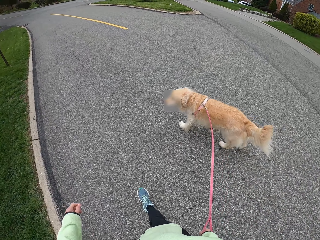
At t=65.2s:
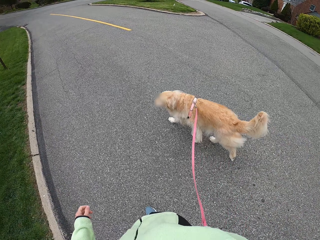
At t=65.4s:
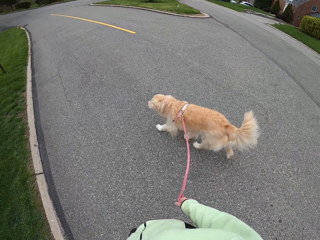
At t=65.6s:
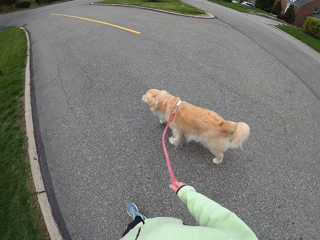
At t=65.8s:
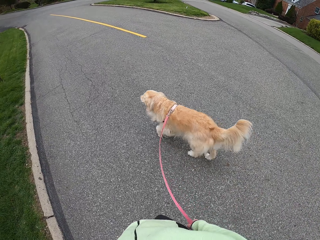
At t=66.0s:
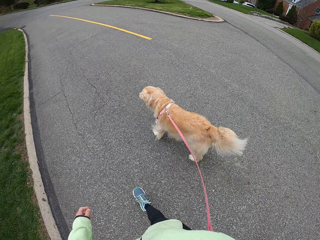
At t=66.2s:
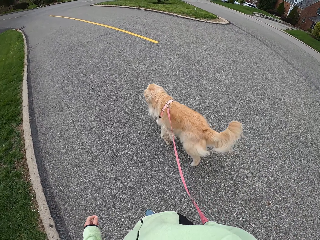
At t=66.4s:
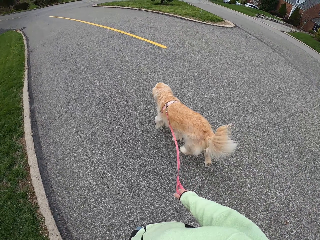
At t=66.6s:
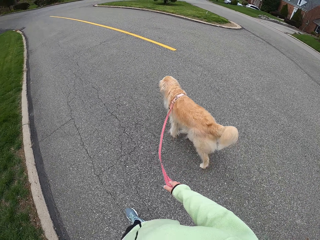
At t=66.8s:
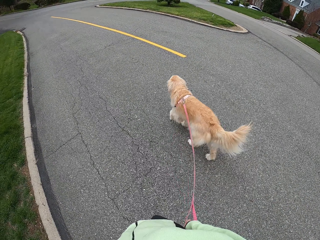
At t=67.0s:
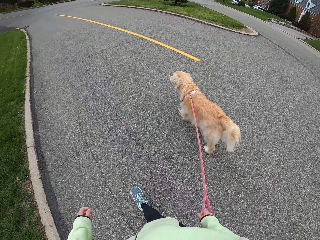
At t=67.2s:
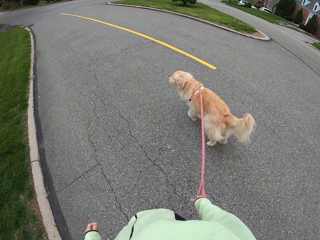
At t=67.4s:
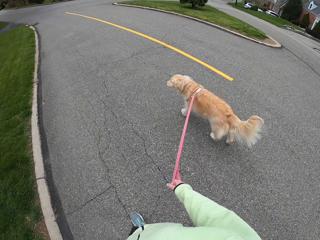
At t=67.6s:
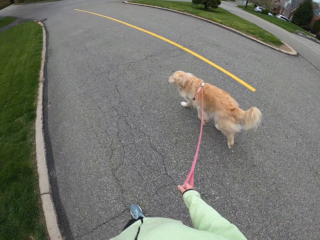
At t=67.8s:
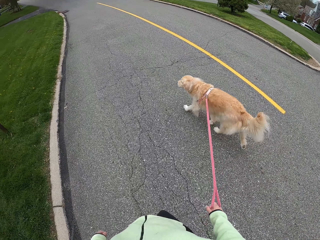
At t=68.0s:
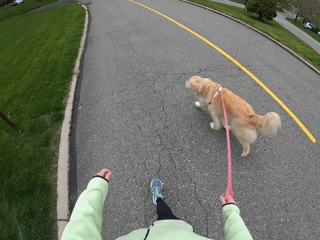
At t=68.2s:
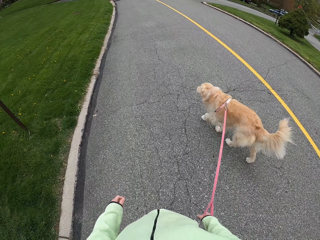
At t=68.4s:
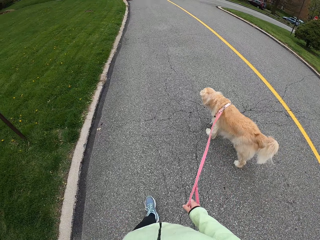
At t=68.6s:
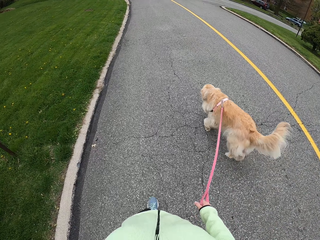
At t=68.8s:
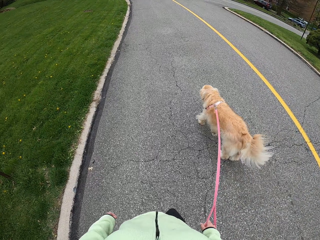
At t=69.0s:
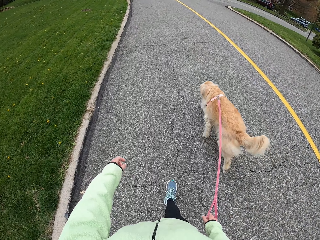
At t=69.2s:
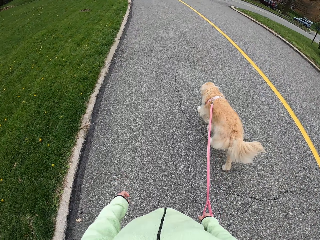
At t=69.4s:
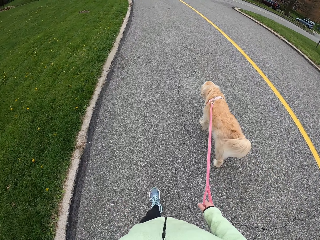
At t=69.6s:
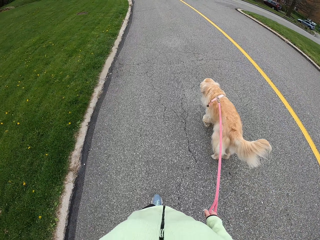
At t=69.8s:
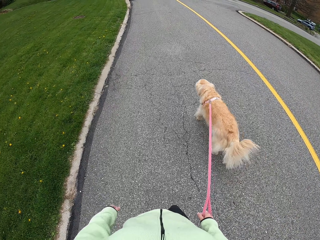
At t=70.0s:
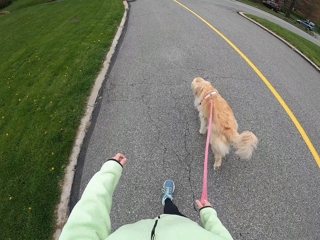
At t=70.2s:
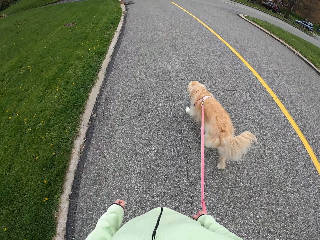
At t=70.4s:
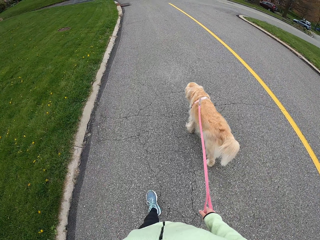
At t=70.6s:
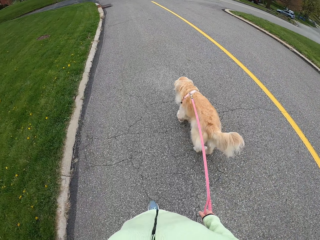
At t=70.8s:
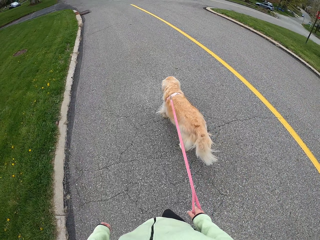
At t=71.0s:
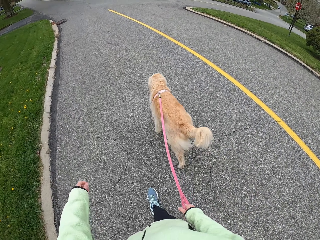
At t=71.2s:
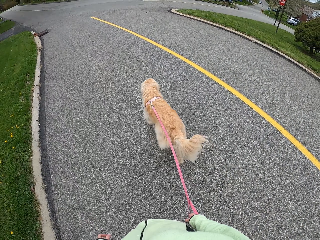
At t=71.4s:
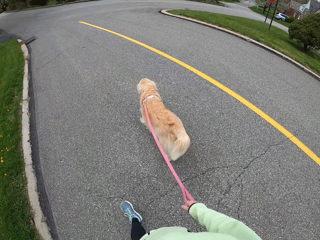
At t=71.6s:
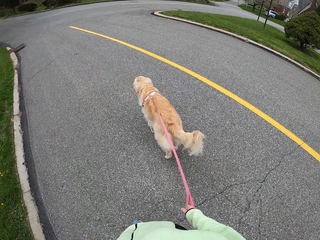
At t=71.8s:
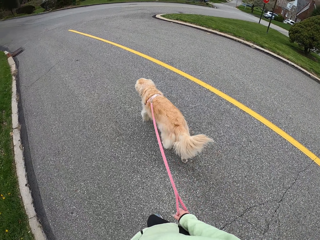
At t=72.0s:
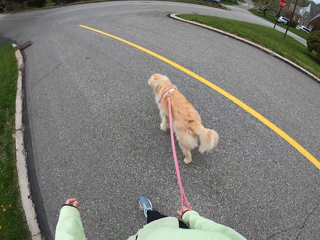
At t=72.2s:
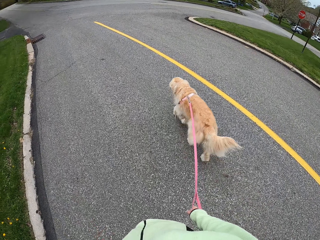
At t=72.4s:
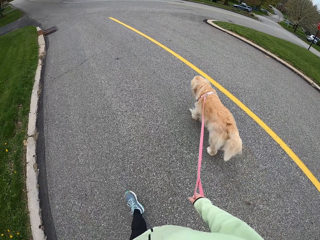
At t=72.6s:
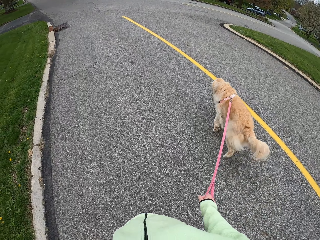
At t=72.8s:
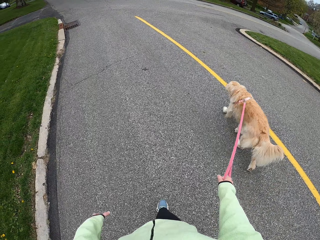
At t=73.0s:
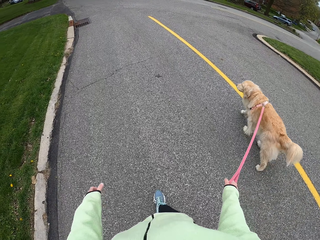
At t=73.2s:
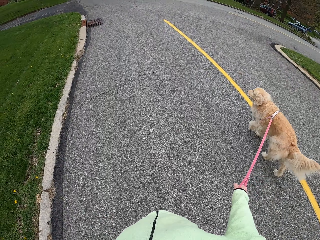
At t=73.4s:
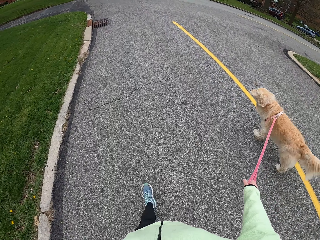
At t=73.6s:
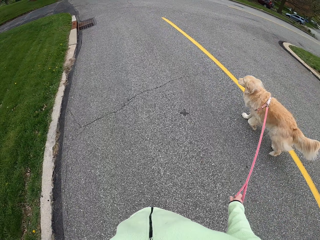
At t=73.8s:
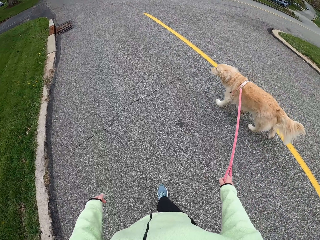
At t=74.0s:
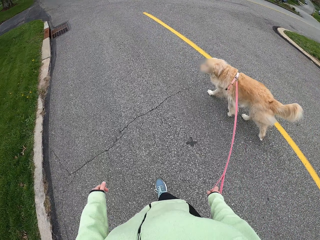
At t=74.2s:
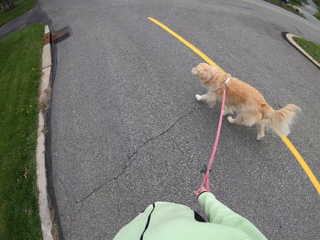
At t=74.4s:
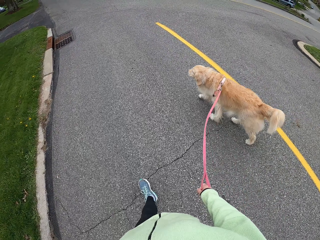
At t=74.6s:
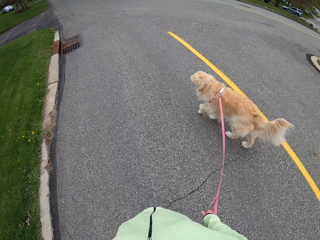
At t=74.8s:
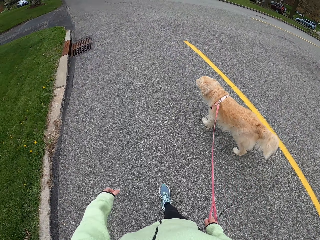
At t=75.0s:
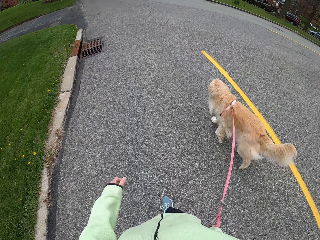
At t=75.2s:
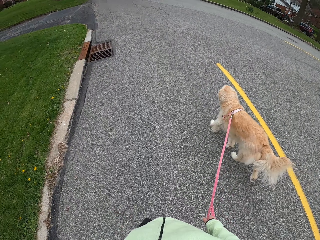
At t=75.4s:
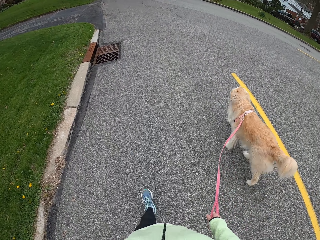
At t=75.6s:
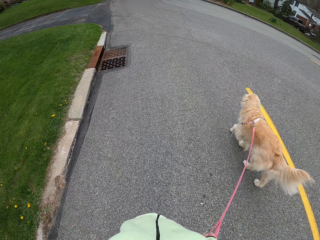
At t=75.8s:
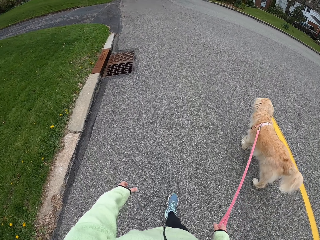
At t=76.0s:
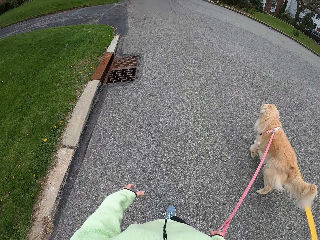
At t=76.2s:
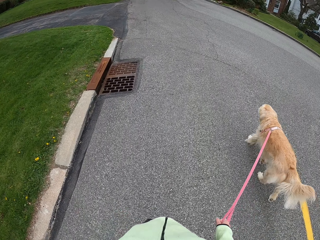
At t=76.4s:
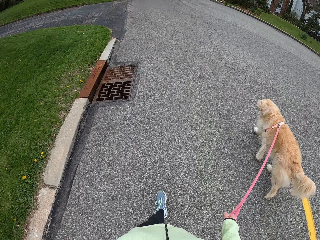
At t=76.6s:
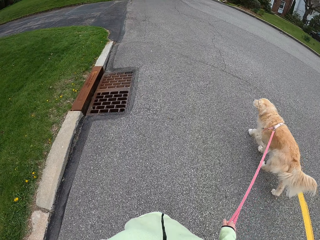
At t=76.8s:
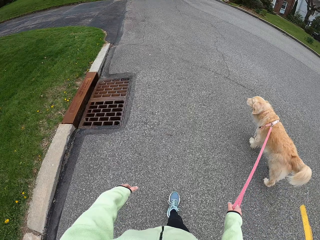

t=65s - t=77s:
The camera wearer walks.

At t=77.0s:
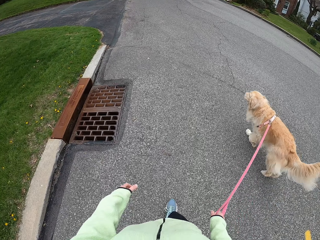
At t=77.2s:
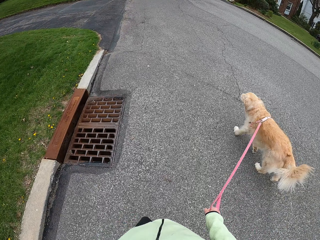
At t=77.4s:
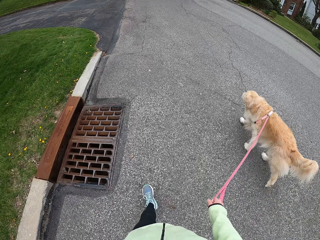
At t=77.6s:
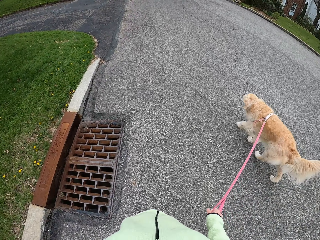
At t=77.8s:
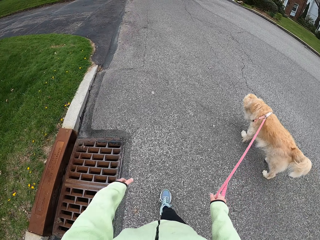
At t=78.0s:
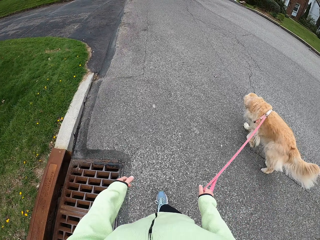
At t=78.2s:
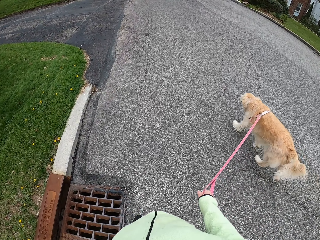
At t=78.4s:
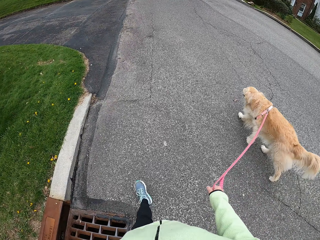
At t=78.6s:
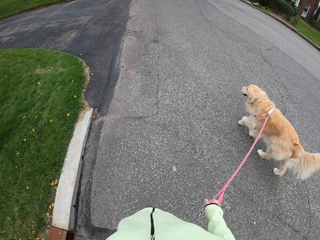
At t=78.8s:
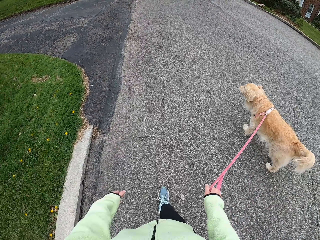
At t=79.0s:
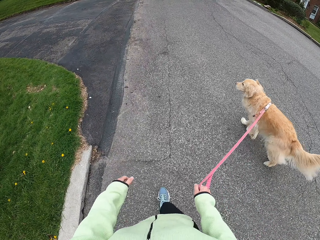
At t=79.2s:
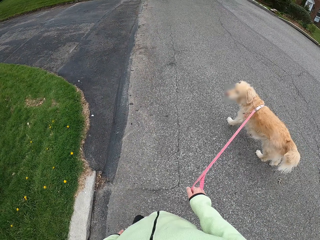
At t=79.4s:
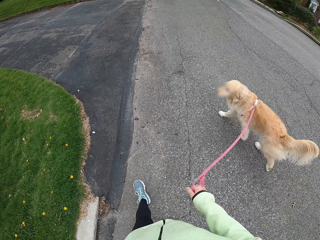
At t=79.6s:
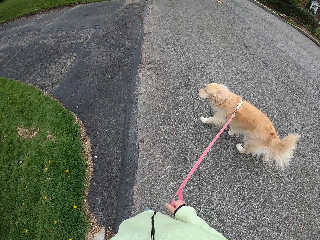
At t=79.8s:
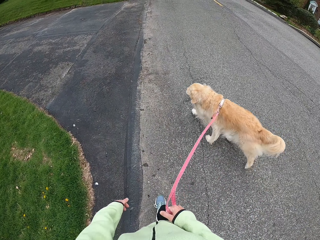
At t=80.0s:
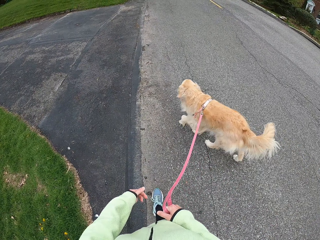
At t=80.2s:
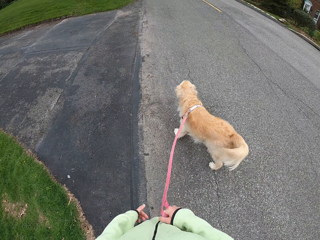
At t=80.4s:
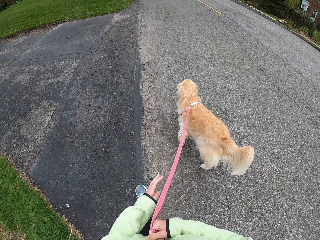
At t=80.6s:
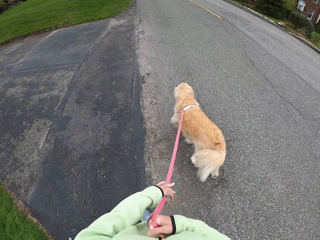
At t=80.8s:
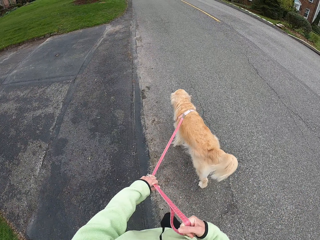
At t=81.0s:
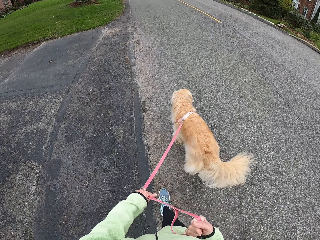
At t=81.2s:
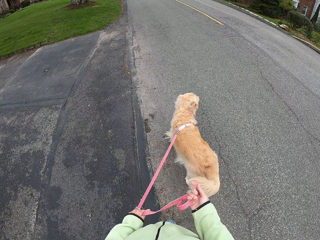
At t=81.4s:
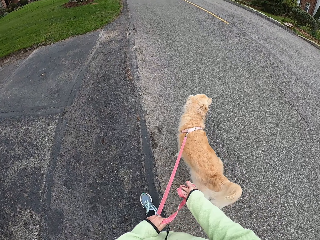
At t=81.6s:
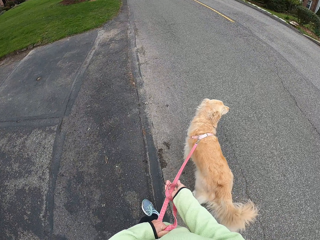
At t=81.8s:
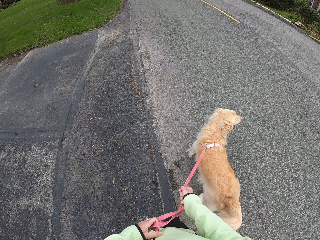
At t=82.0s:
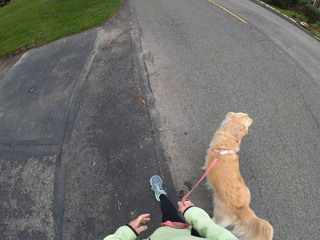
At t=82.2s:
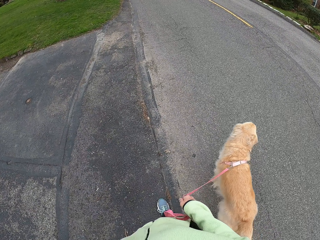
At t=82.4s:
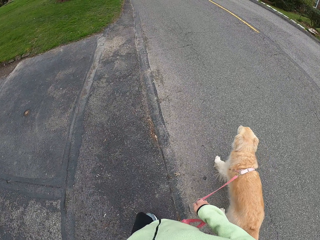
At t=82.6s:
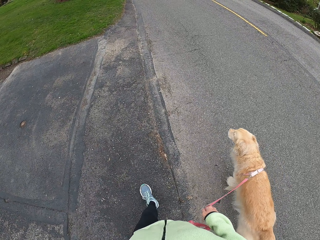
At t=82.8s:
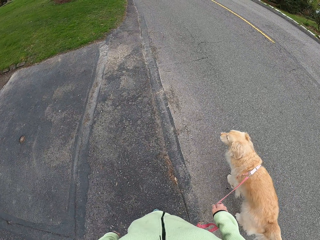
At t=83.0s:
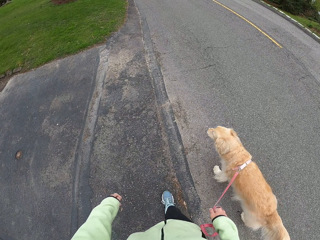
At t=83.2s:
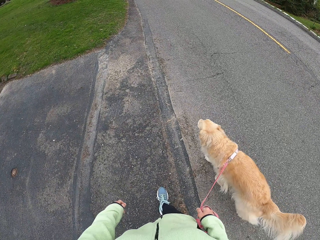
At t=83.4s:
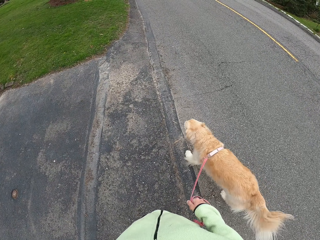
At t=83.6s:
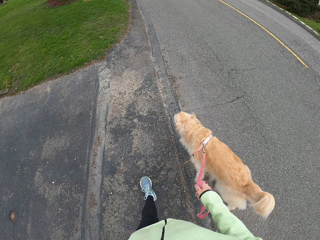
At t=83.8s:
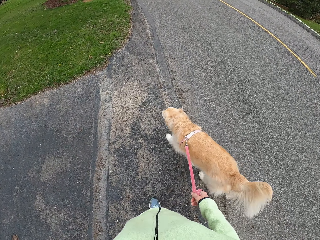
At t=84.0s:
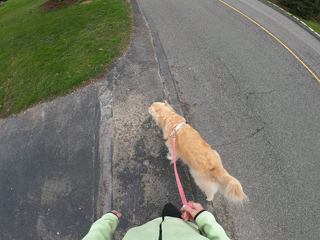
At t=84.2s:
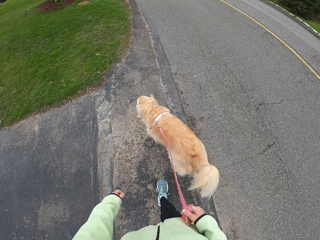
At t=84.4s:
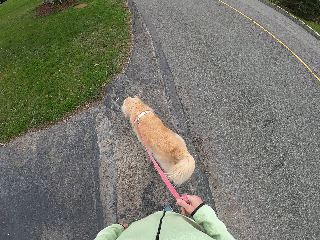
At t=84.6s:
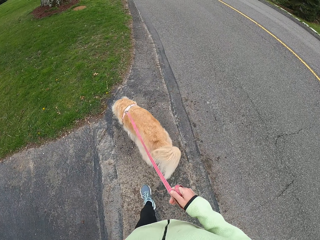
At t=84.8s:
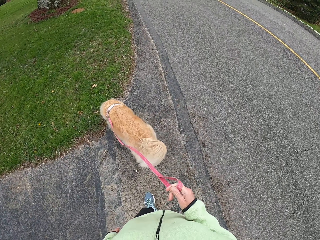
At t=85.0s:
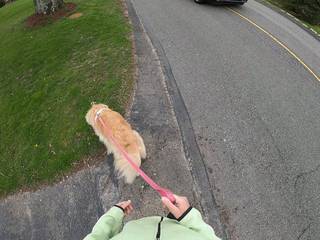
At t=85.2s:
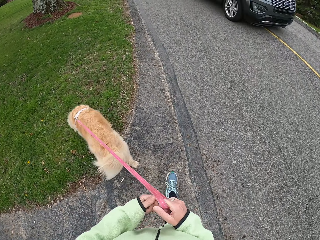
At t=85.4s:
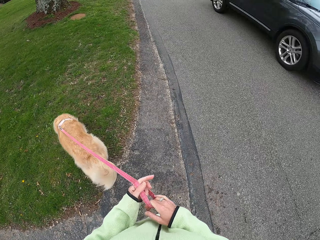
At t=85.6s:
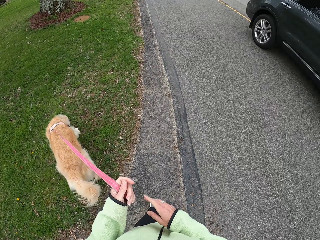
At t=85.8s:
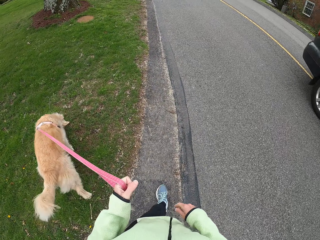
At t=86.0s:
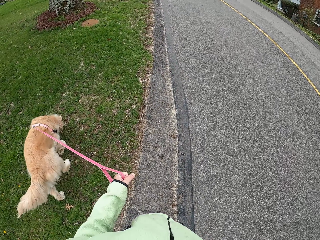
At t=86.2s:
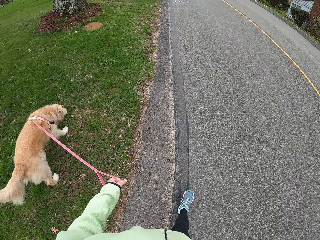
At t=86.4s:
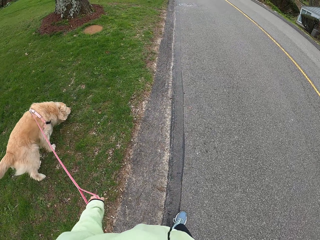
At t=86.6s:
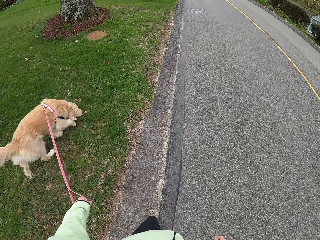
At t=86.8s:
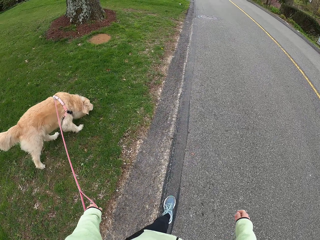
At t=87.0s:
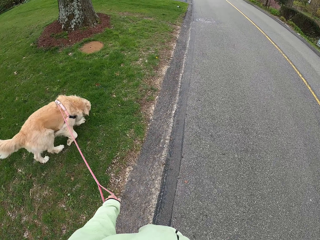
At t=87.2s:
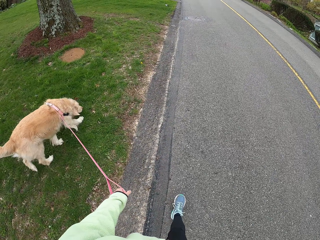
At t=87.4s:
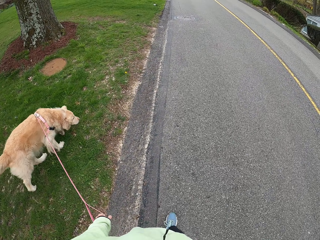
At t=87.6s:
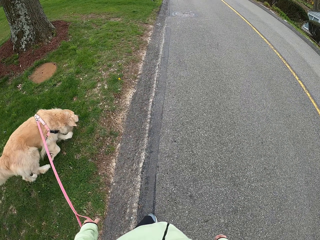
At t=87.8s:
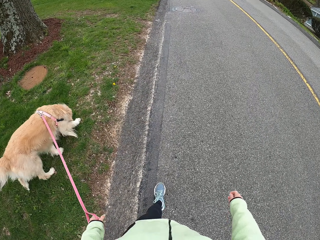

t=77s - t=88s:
The camera wearer adjusts the handle. They pull the dog leashes and walk on the road with the dog. They switch the dog leashes to the left hand.
